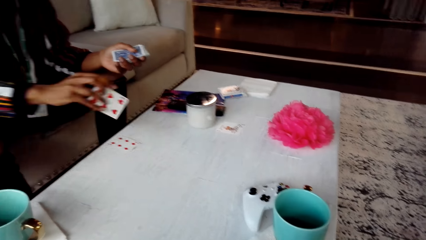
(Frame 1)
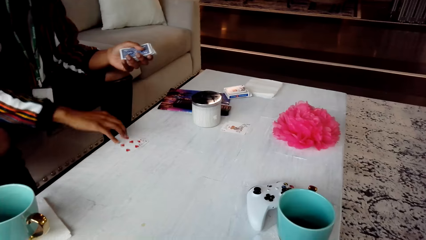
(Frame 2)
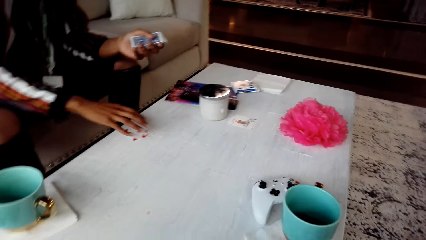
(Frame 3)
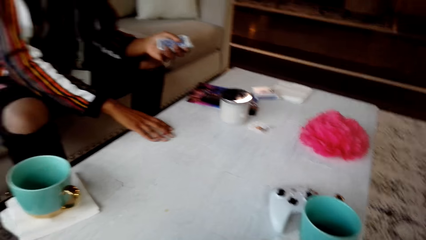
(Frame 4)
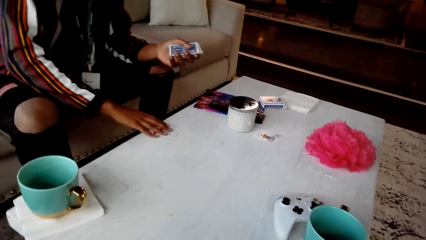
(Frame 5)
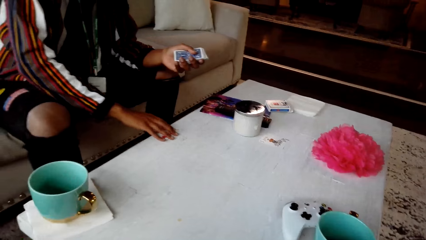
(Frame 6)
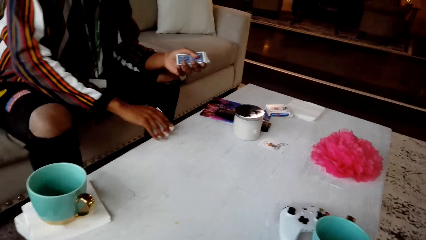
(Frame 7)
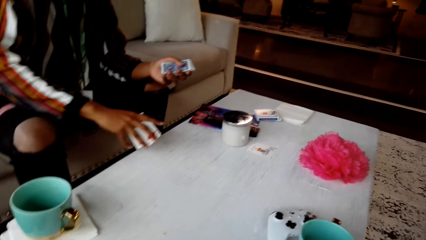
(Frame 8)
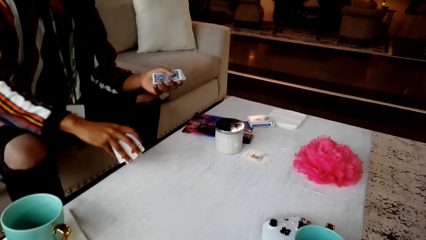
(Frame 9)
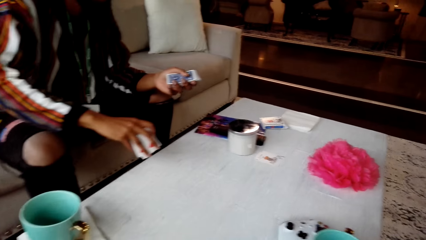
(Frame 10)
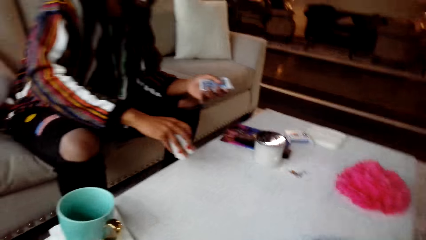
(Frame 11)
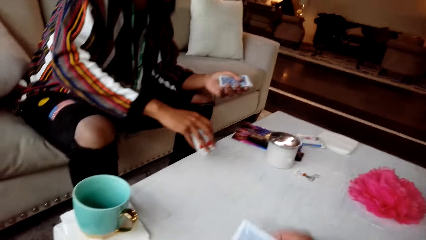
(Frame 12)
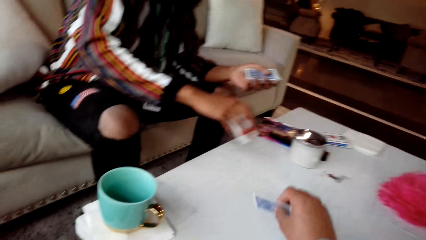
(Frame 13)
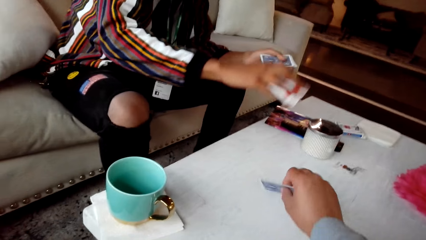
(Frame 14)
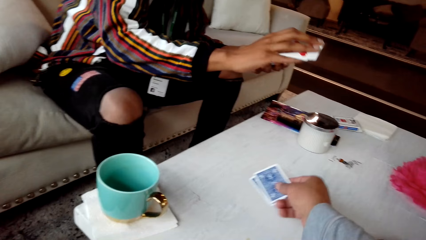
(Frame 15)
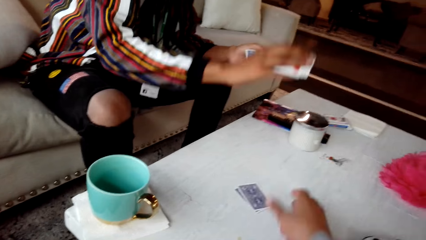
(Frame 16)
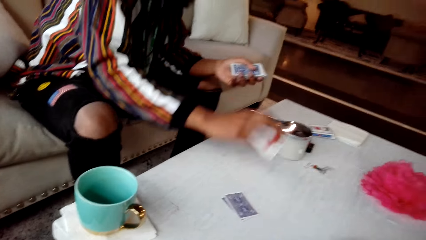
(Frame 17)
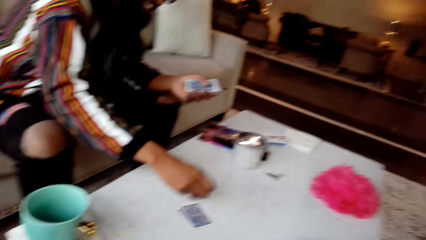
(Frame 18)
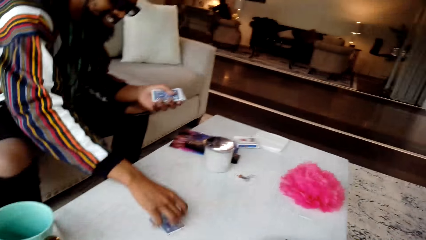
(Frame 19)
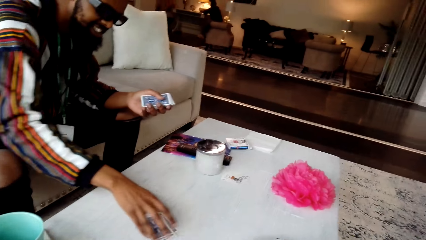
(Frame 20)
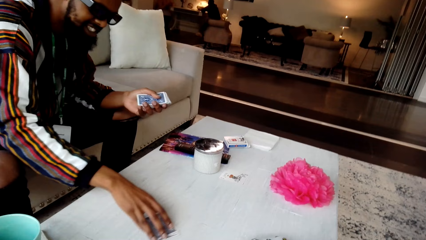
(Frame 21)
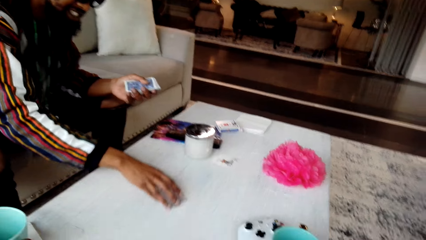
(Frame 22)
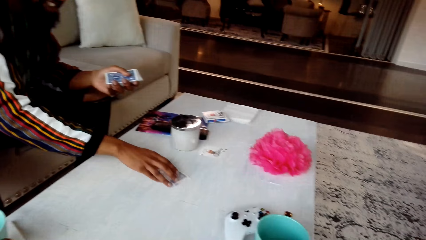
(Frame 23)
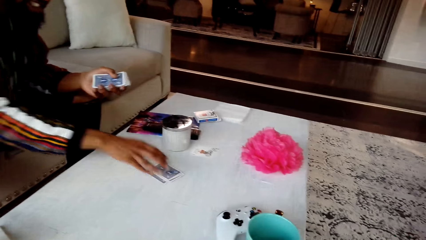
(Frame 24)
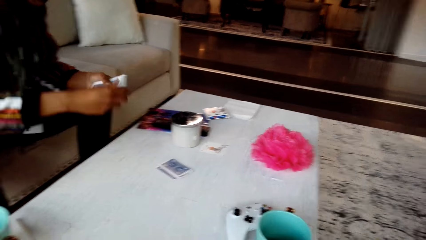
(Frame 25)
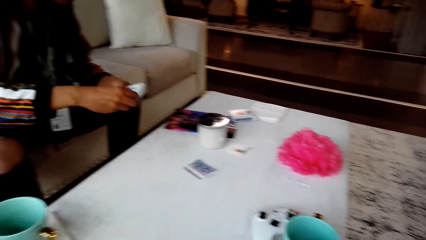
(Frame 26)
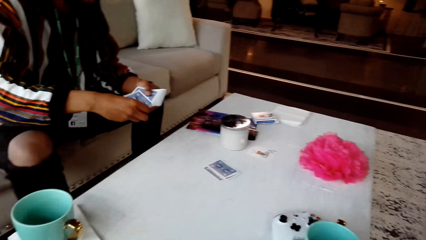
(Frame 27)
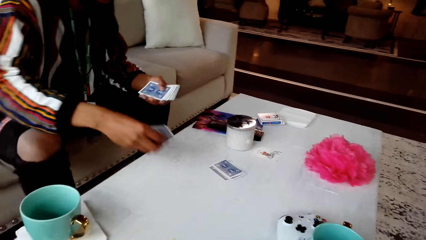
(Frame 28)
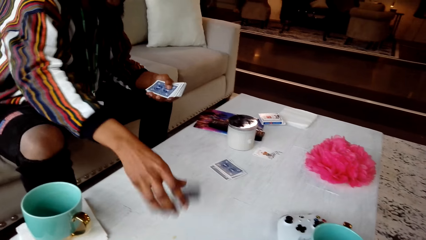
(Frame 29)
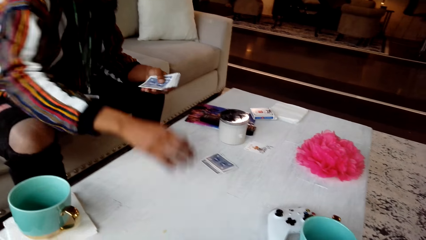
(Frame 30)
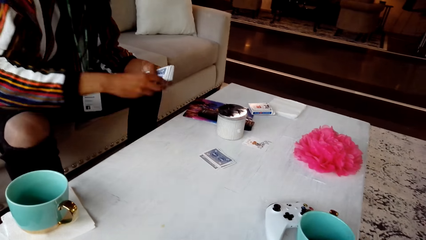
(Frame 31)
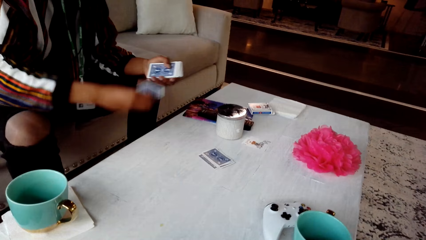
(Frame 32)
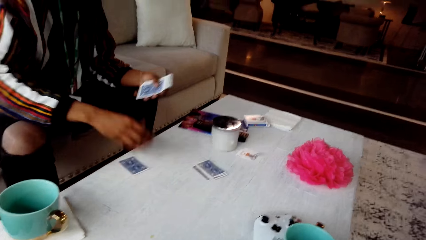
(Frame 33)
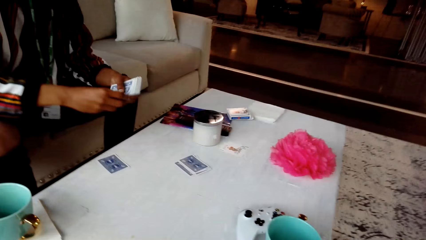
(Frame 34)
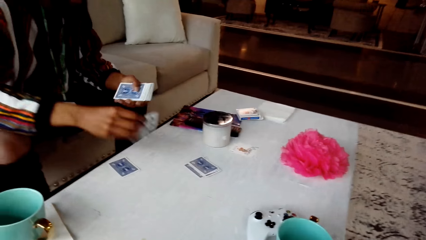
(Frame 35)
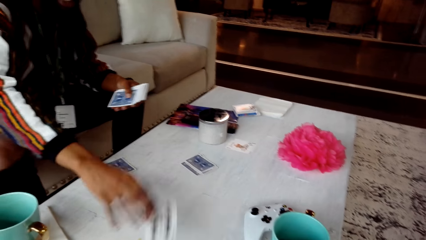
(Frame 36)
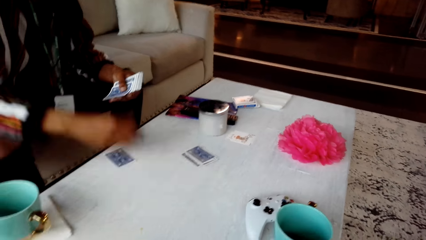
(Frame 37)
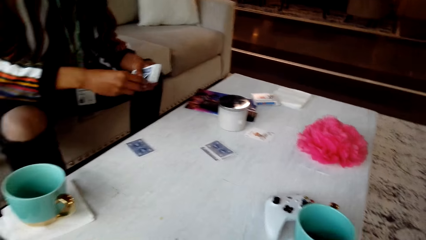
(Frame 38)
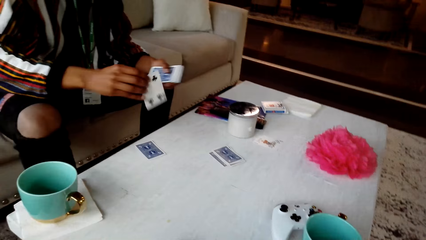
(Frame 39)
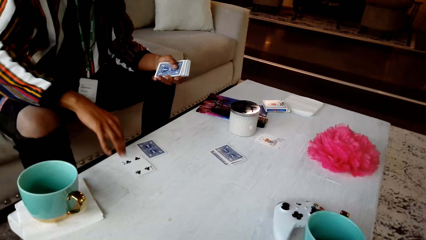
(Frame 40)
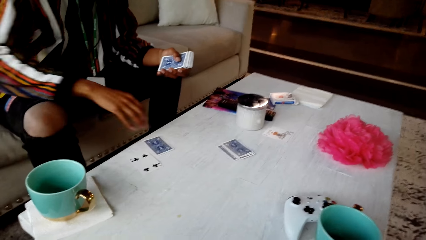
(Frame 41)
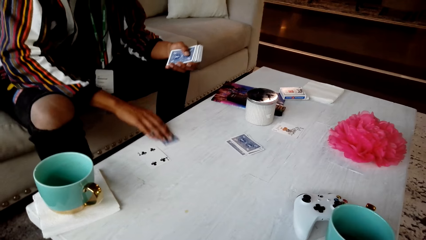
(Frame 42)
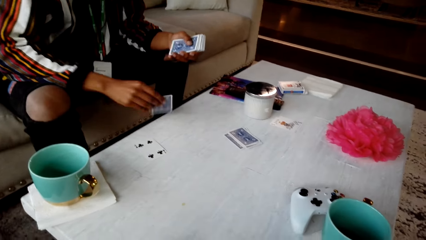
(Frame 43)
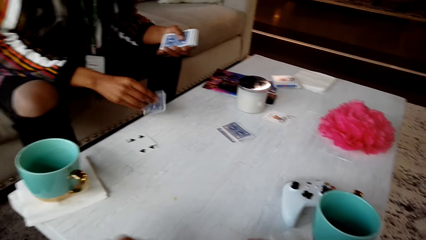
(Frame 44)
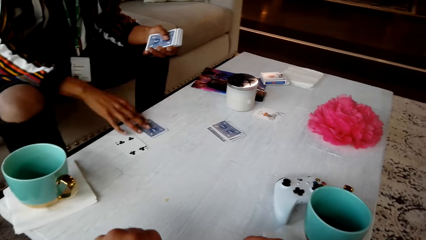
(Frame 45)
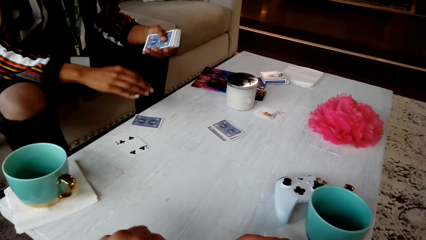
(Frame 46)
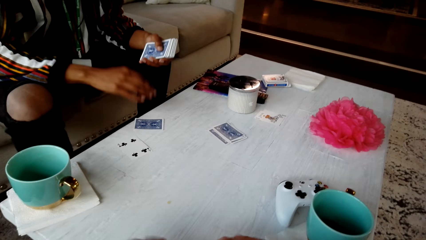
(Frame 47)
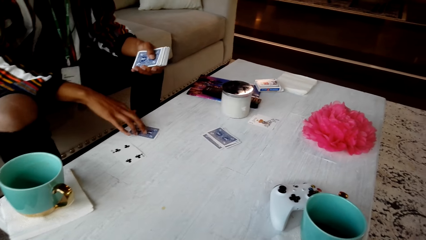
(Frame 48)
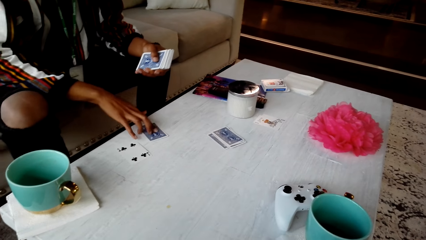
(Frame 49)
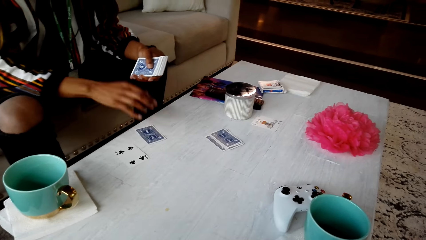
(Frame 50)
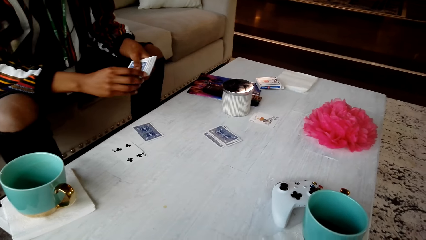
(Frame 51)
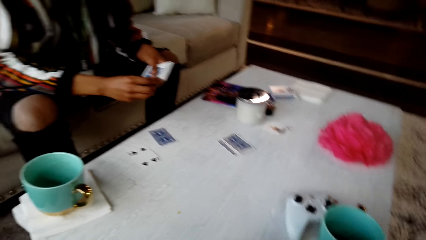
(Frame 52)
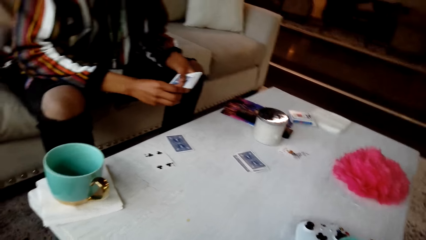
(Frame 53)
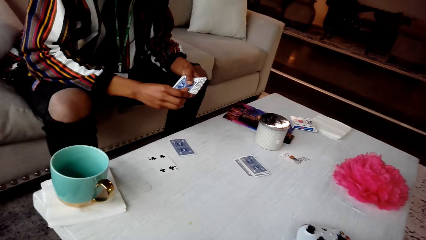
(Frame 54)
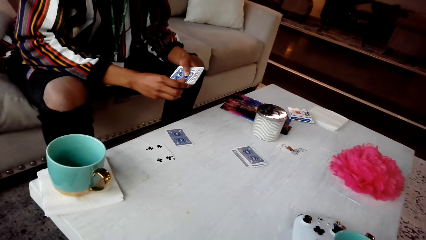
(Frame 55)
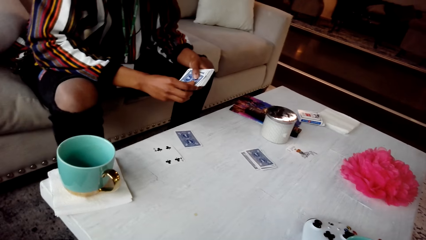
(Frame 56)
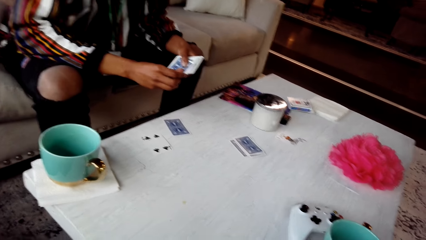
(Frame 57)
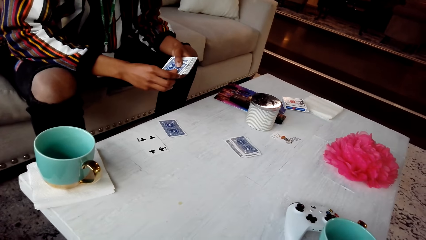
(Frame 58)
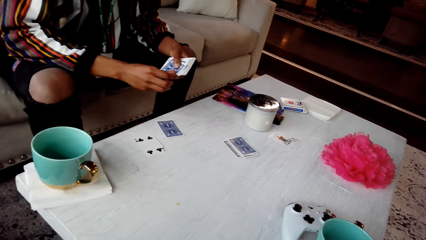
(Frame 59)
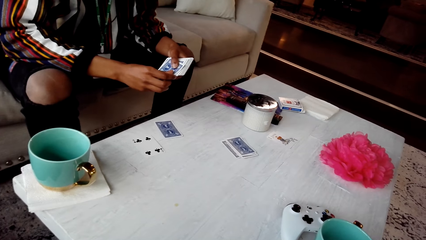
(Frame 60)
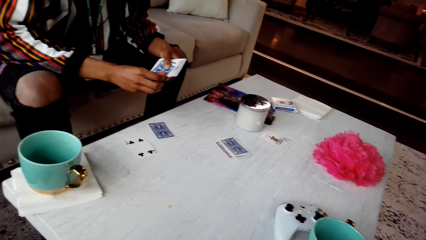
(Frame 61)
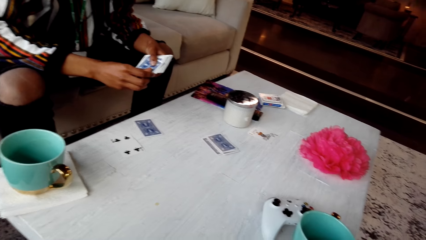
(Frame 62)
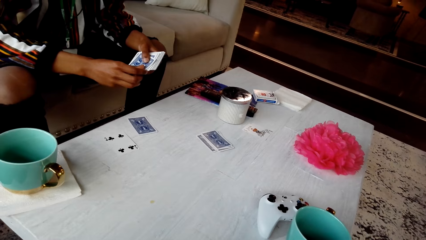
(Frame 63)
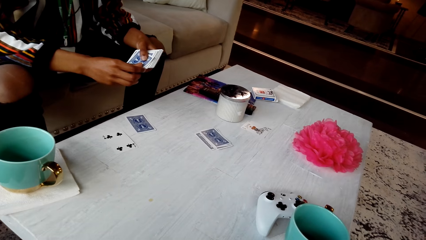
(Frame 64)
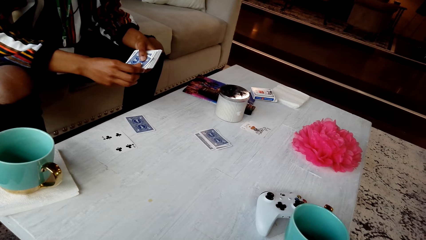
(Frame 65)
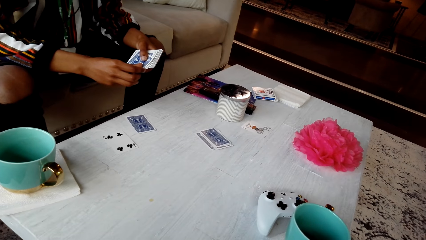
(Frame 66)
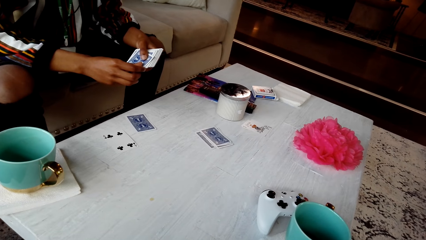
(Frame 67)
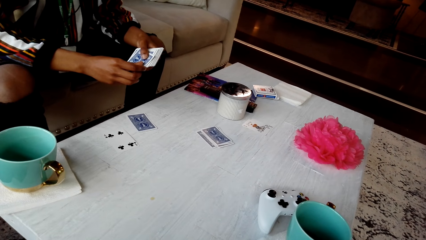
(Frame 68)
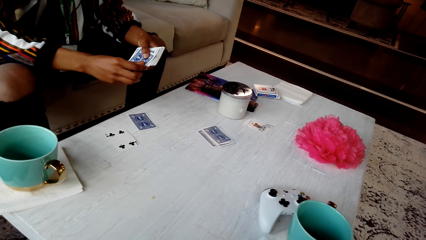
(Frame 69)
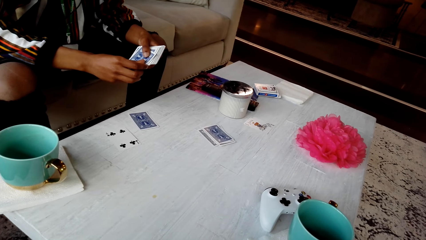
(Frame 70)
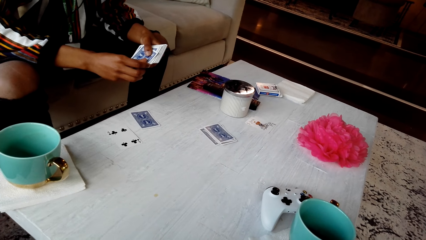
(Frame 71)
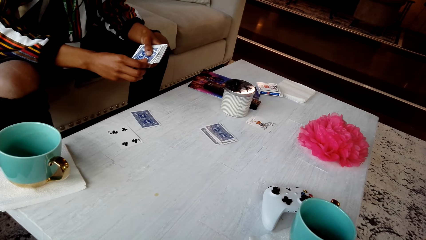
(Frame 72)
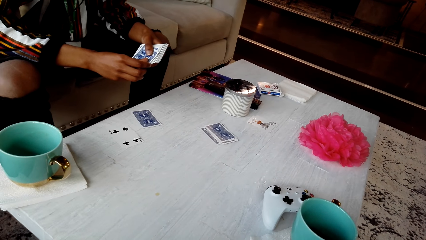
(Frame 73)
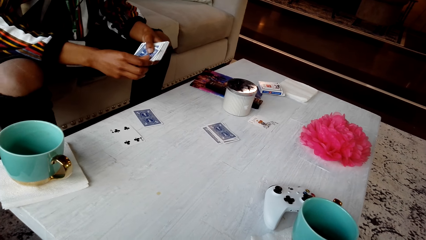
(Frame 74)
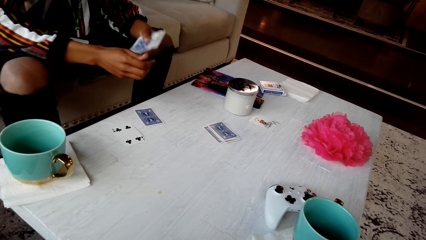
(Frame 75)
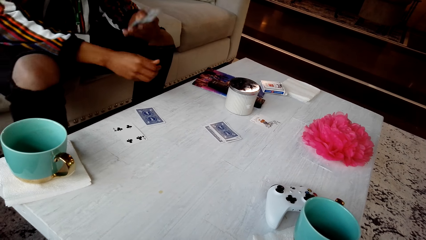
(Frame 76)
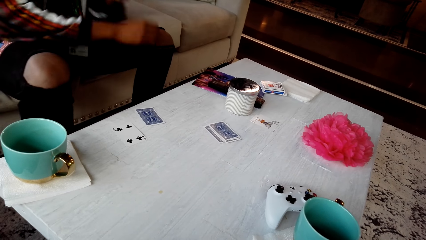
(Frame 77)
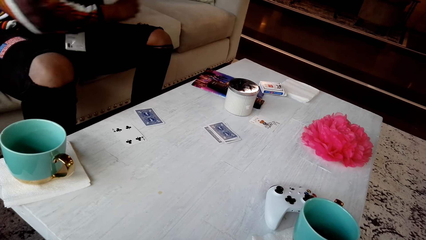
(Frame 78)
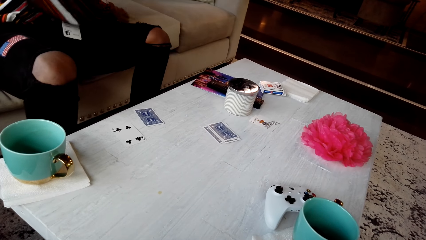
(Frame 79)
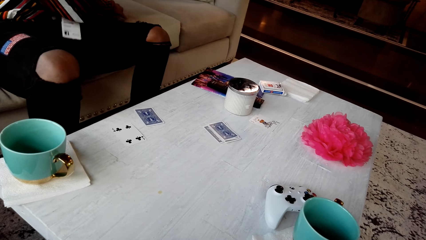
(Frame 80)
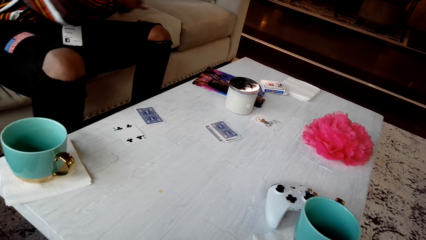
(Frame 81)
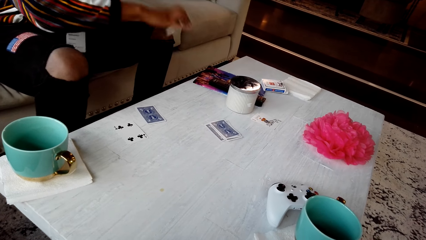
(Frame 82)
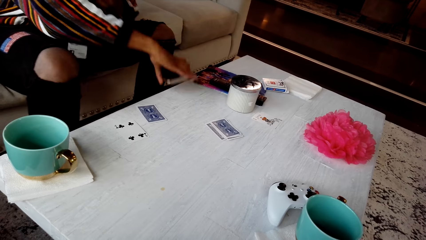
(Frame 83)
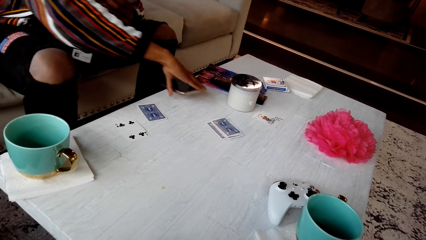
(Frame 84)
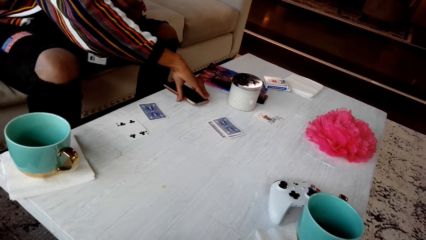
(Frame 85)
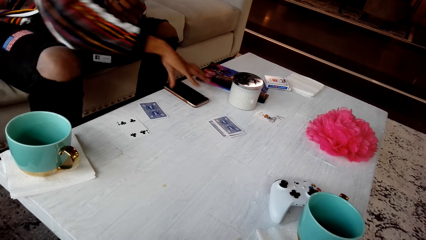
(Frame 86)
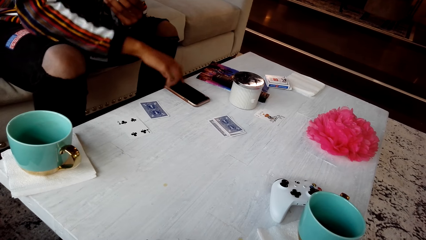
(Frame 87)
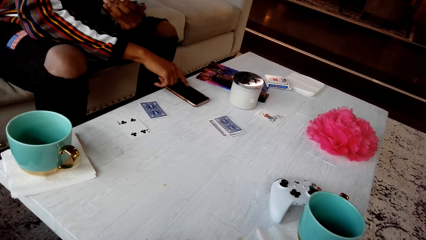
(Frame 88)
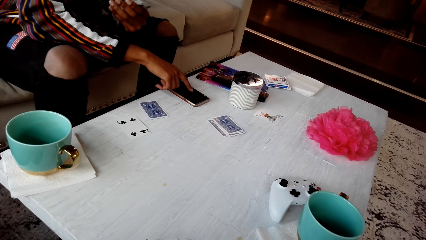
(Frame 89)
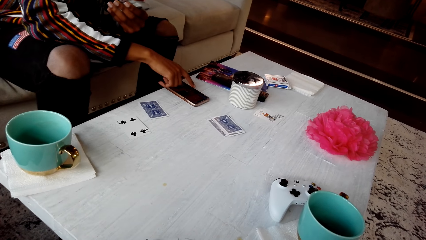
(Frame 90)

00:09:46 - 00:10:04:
A man picks cards from the table. The camera wearer drops the cards on the table. The man moves the cards on the table. He places the cards on the table. He places the cards on the table again. He places a card on the table. The camera wearer looks around the table. The man picks a phone from the chair and places the phone on the table.
